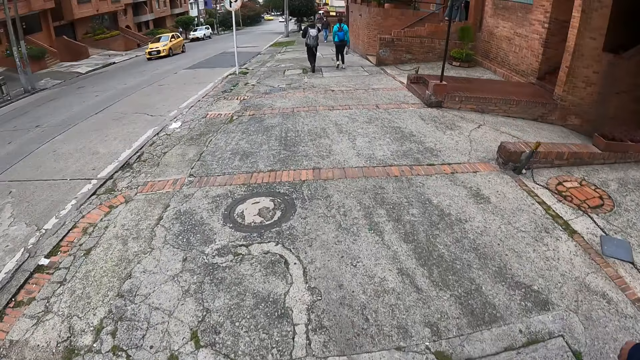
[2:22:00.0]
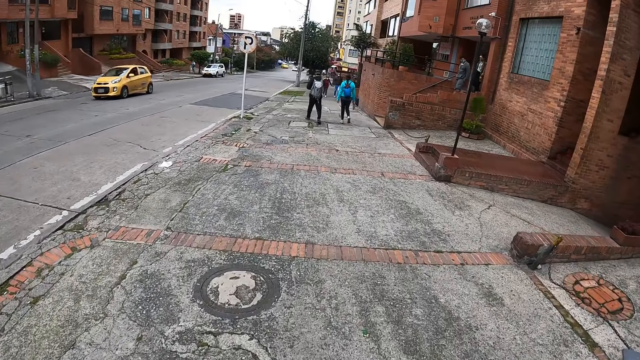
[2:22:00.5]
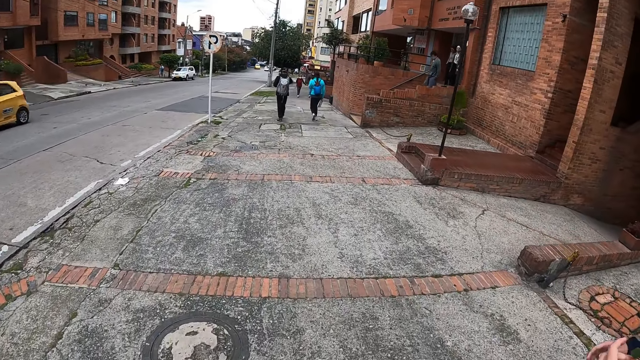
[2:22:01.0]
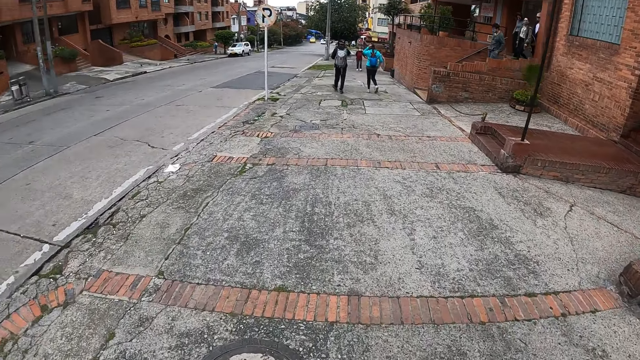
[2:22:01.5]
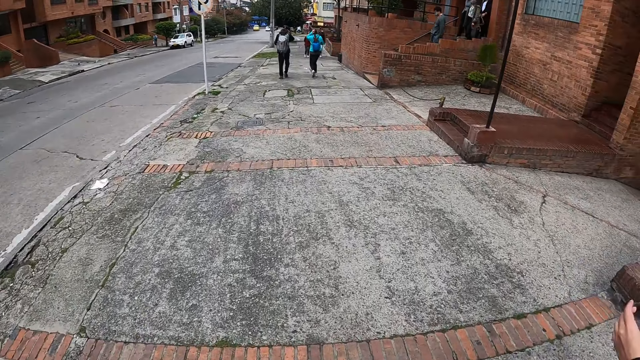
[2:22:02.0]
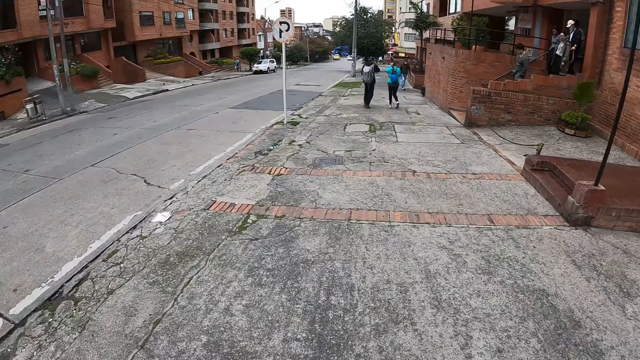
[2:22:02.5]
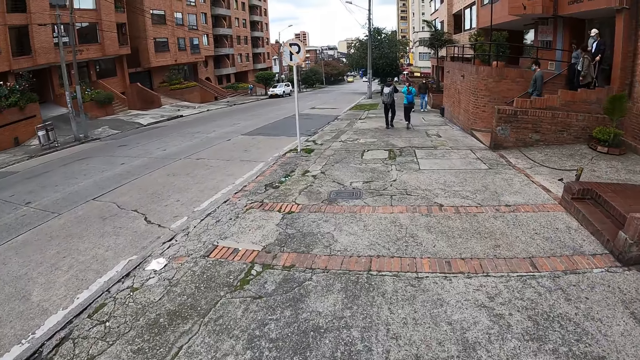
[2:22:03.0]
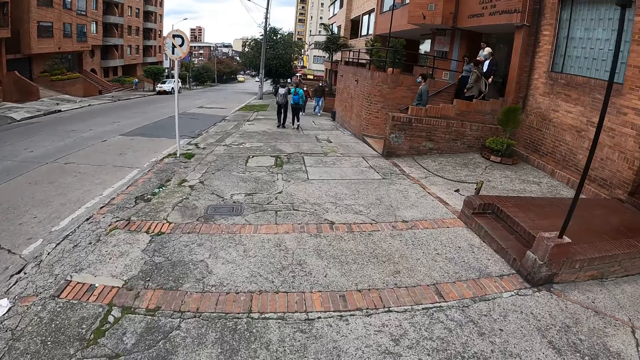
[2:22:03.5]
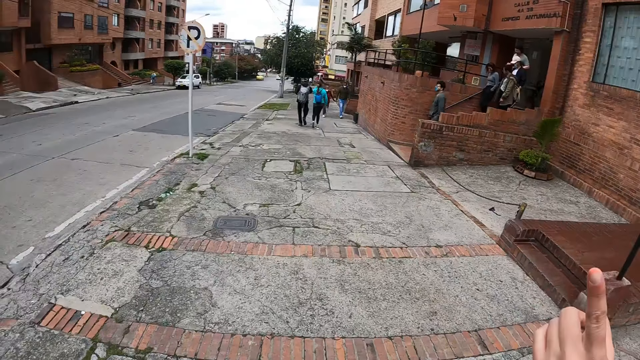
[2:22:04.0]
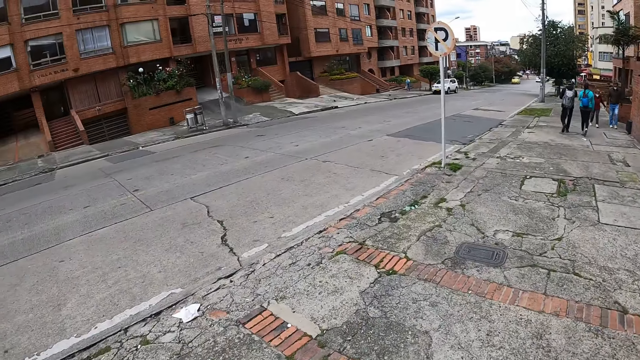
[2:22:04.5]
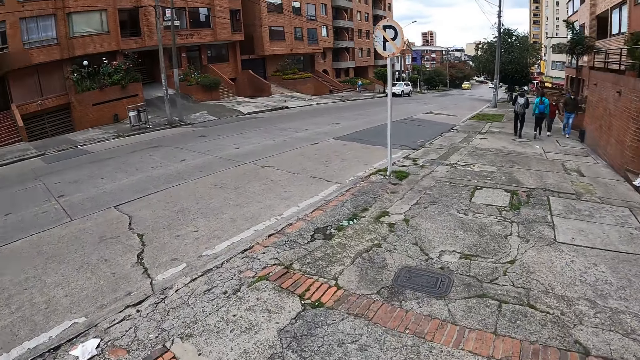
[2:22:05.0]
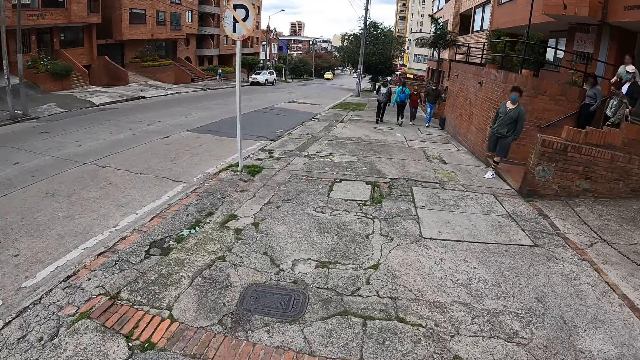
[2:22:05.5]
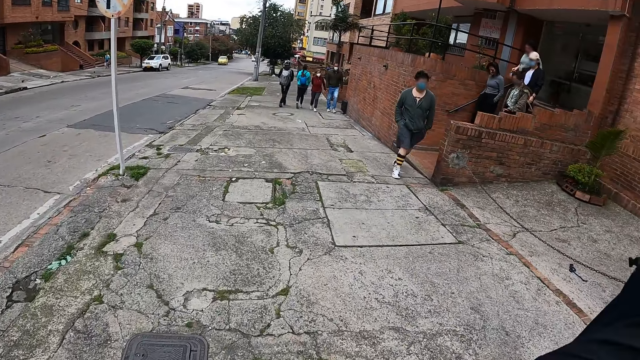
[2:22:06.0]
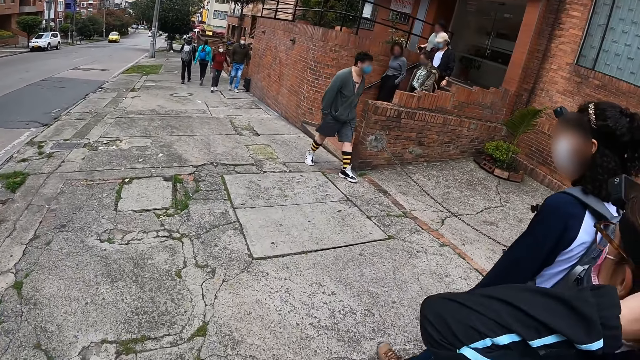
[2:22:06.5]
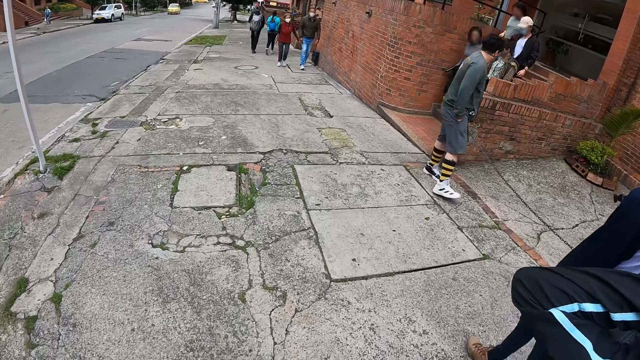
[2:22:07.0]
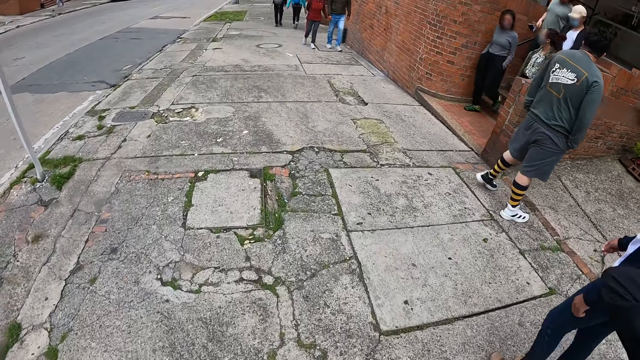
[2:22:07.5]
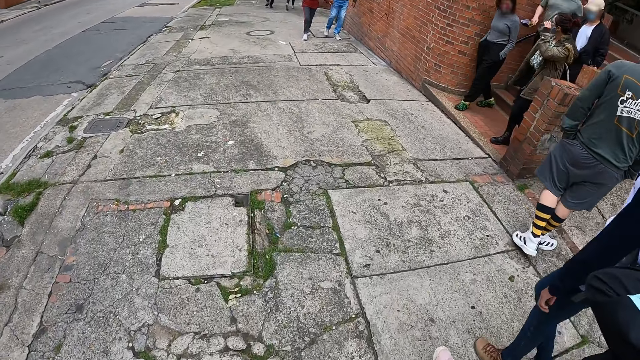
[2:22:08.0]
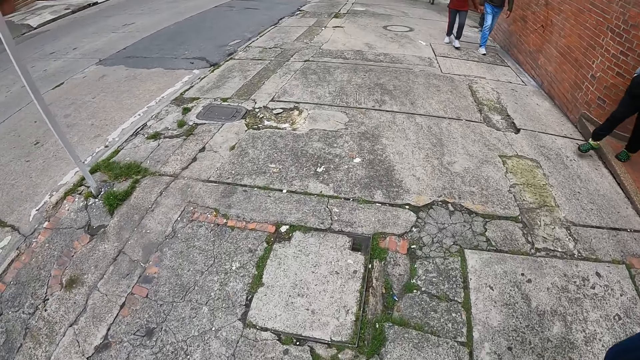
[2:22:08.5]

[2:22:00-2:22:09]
The camera wearer looks around.

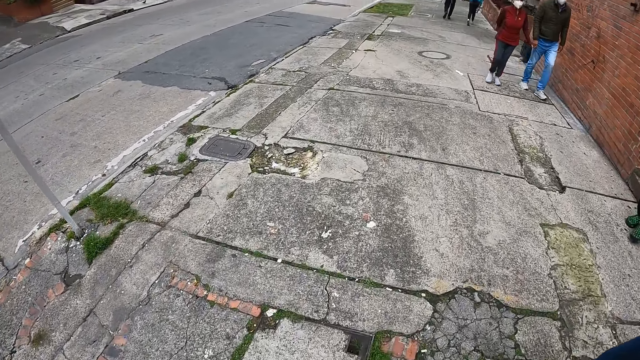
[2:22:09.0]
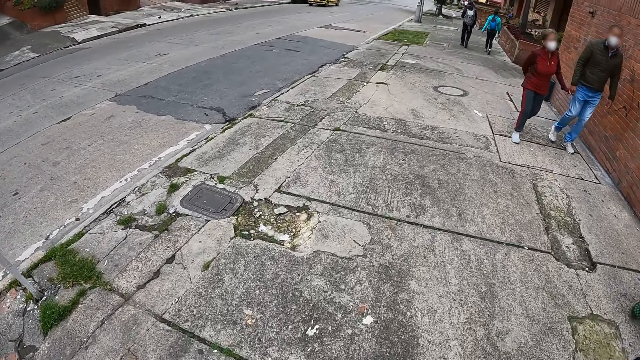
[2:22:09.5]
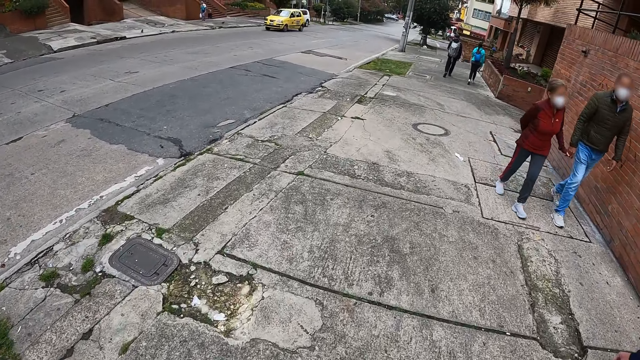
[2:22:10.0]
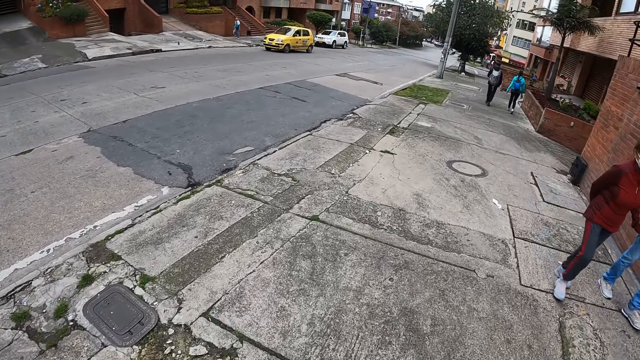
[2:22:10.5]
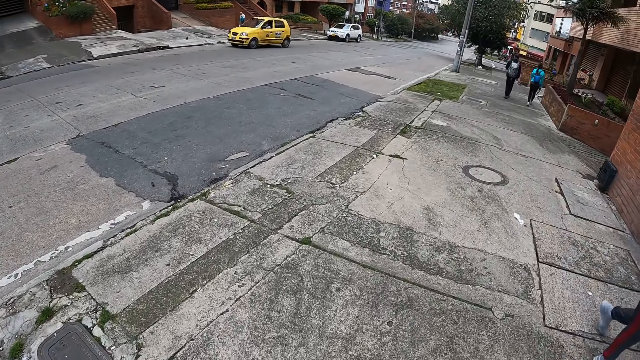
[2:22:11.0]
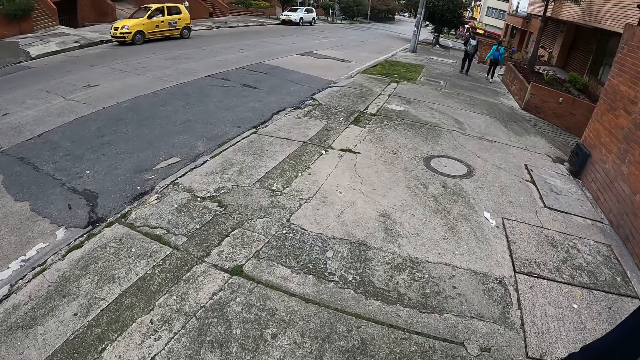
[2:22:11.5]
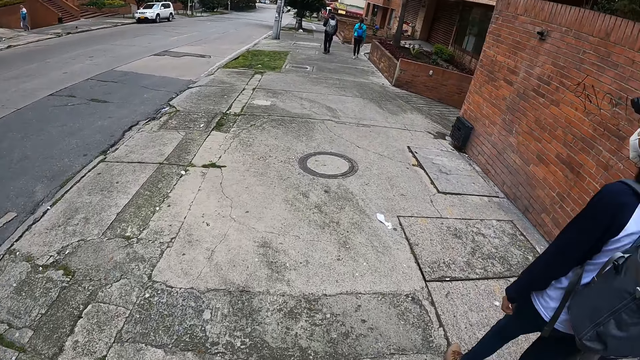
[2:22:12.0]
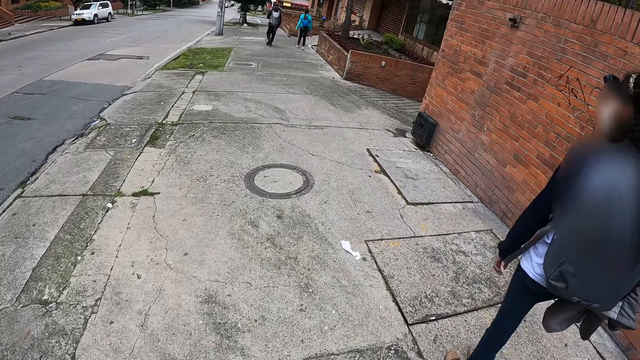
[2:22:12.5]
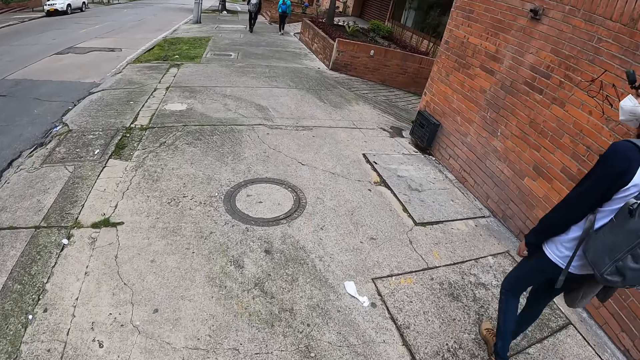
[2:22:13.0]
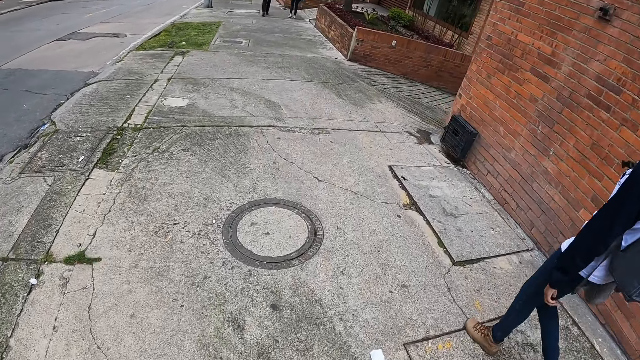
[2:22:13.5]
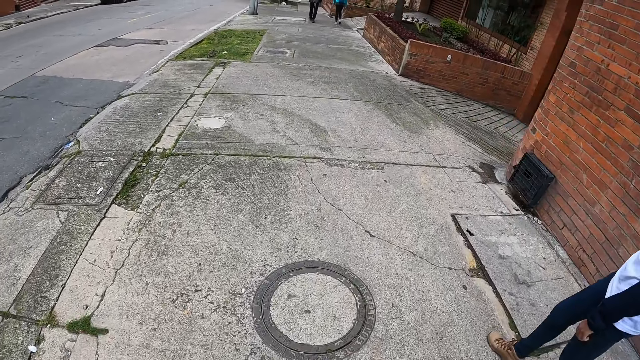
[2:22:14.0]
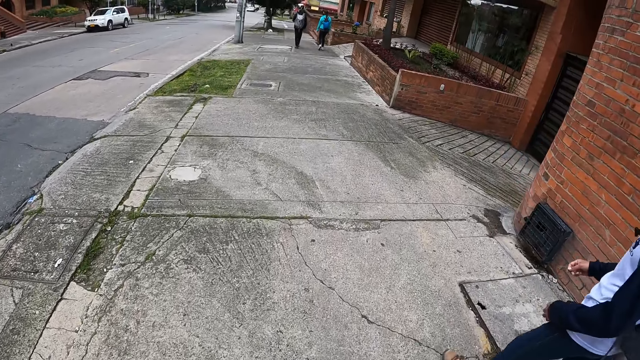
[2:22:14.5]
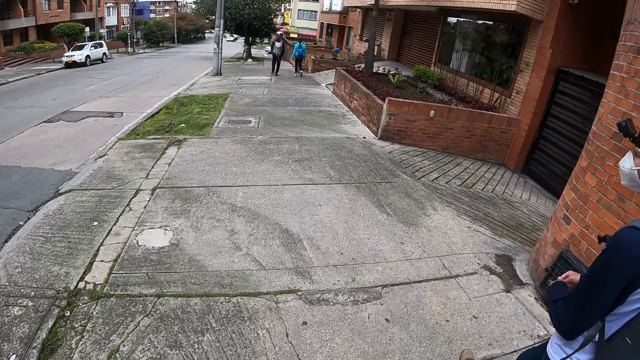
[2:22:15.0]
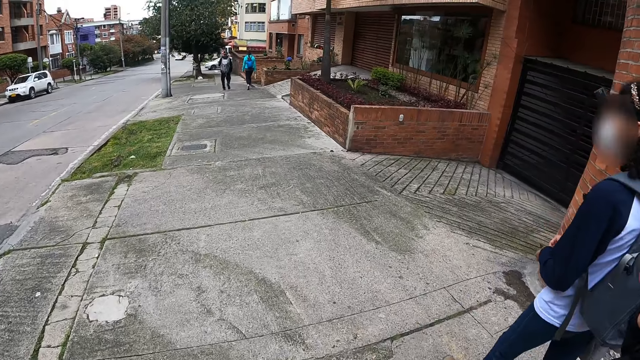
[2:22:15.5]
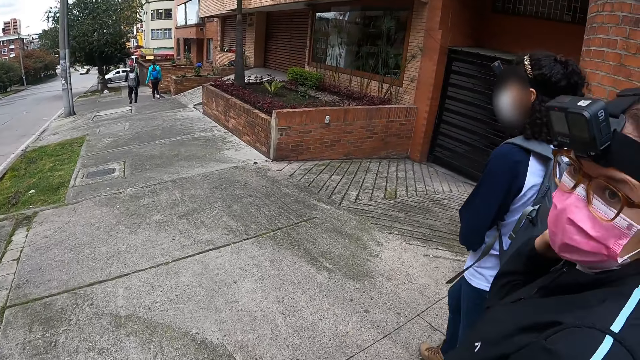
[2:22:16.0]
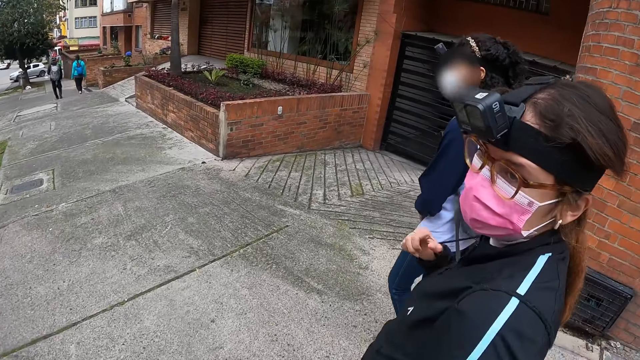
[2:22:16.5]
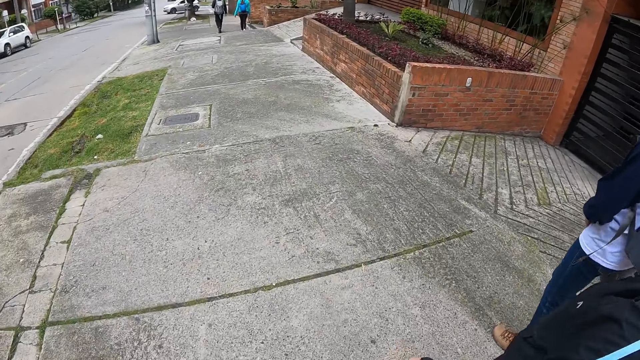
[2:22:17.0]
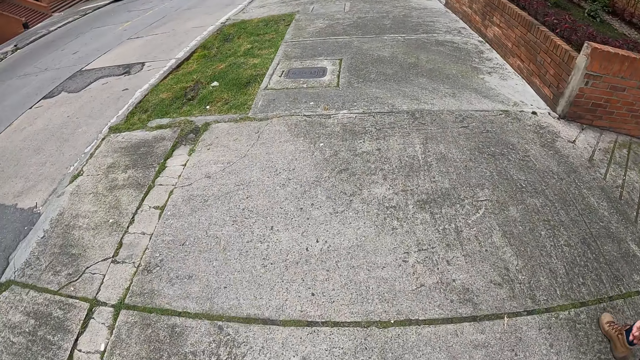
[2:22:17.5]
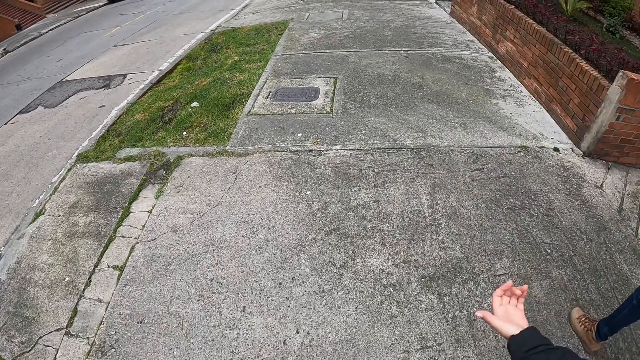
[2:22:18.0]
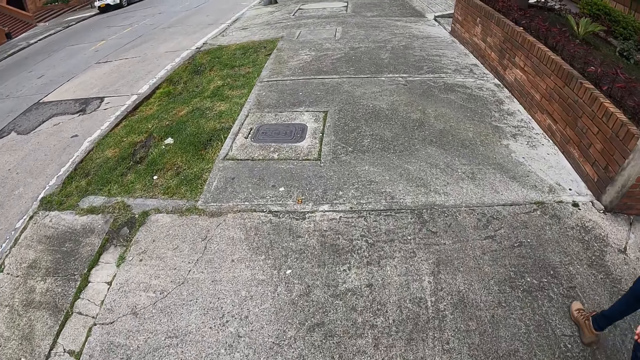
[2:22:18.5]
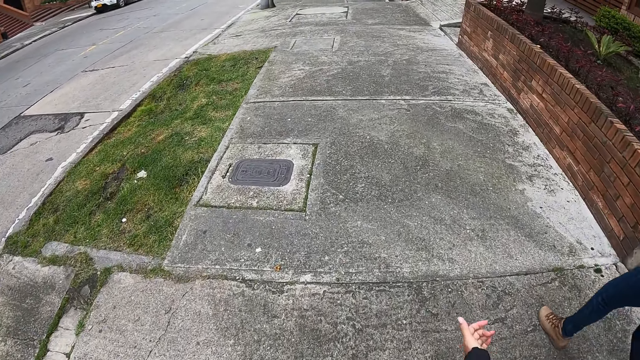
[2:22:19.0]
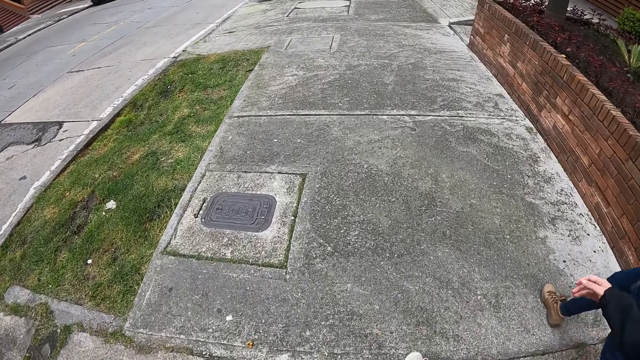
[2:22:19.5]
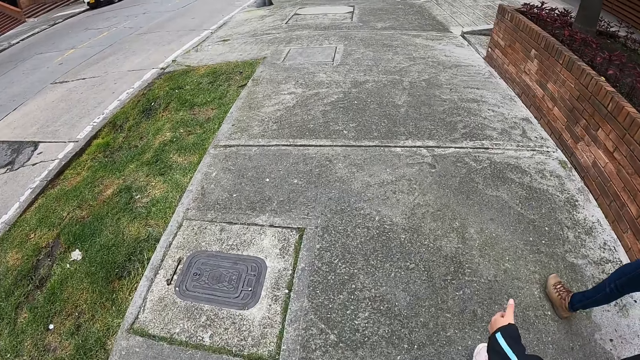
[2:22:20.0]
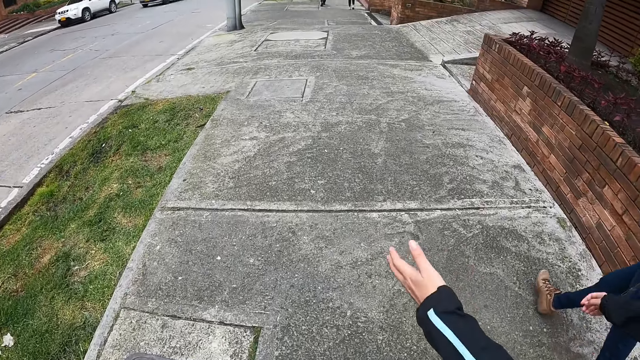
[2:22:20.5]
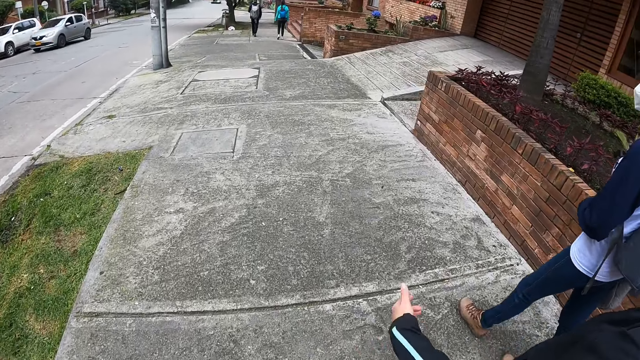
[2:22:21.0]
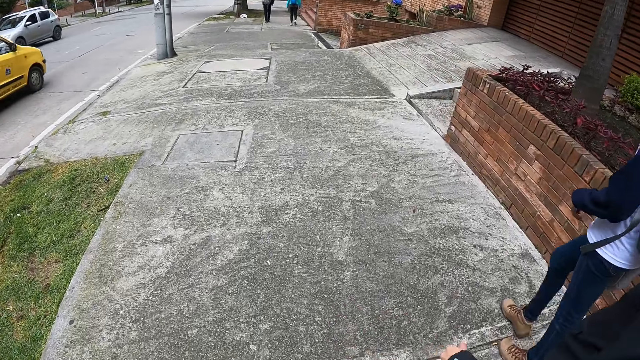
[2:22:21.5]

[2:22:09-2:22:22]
A woman walks ahead of the camera wearer. Another woman walks ahead of the camera wearer. The camera wearer looks at a woman while they interact.
